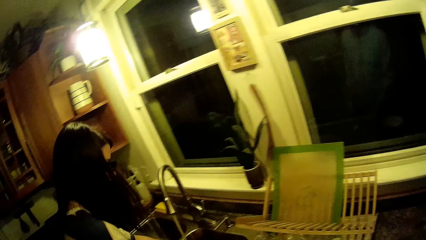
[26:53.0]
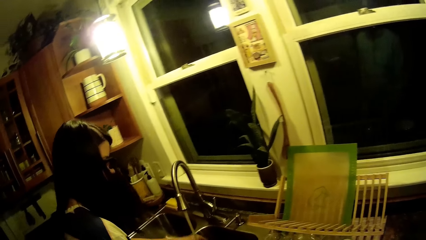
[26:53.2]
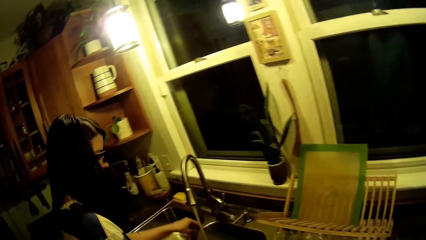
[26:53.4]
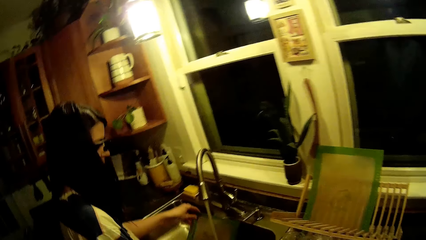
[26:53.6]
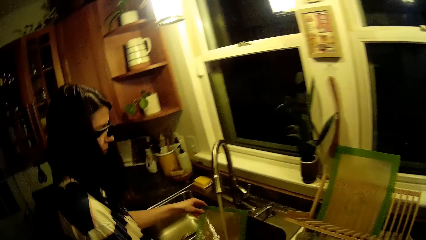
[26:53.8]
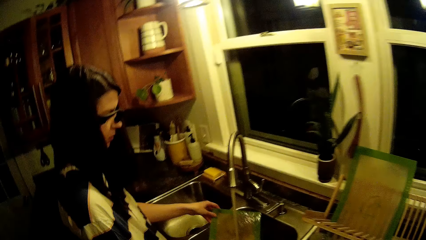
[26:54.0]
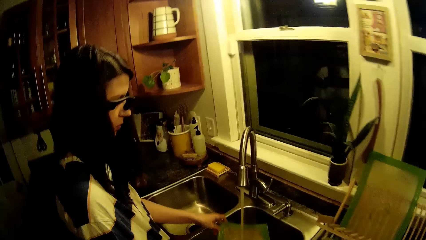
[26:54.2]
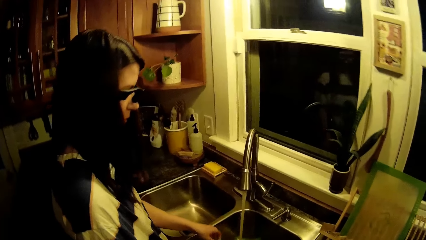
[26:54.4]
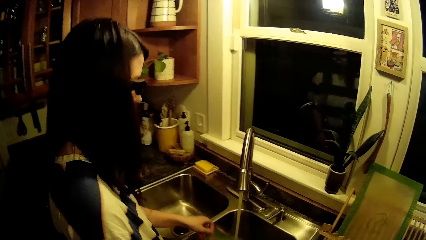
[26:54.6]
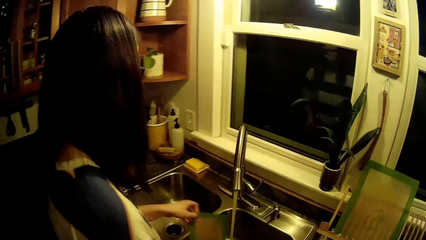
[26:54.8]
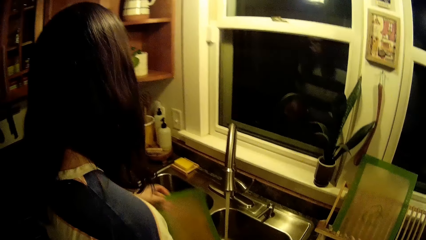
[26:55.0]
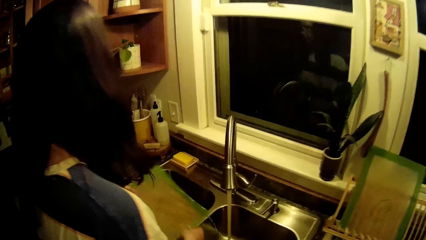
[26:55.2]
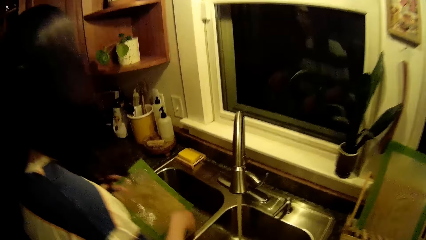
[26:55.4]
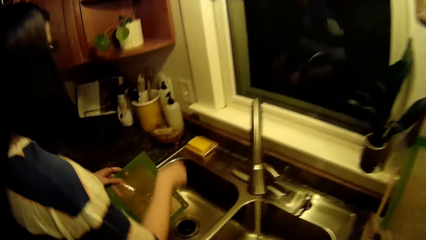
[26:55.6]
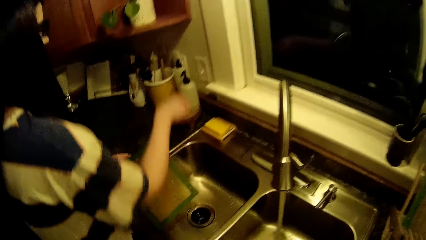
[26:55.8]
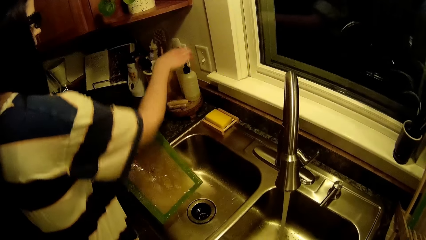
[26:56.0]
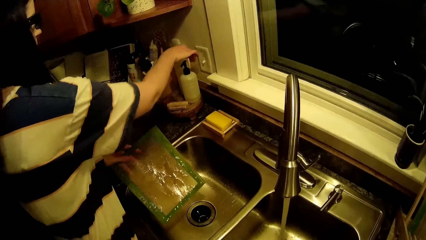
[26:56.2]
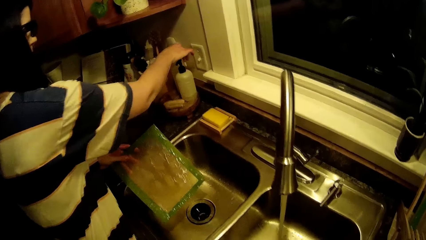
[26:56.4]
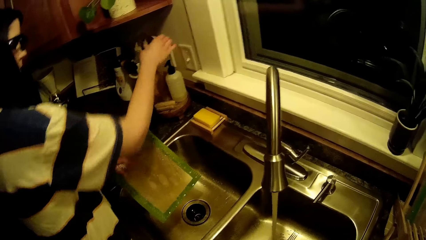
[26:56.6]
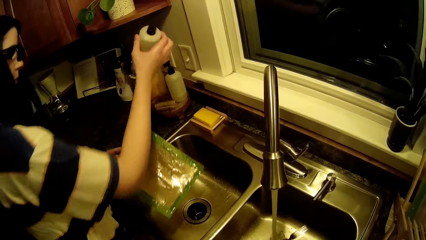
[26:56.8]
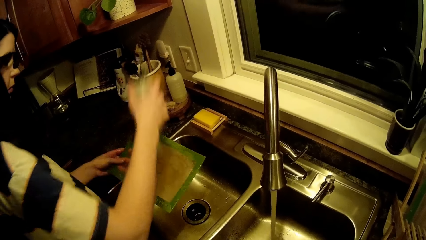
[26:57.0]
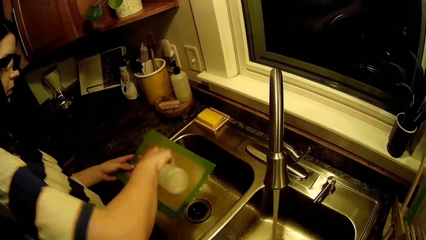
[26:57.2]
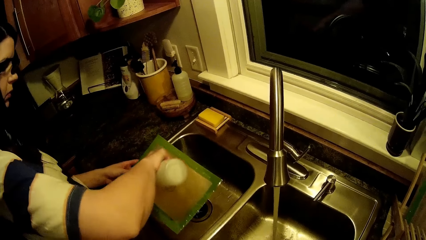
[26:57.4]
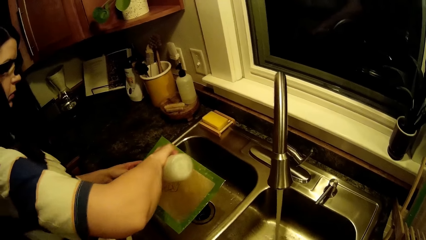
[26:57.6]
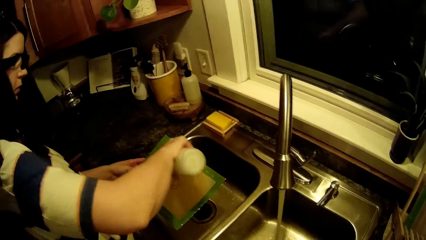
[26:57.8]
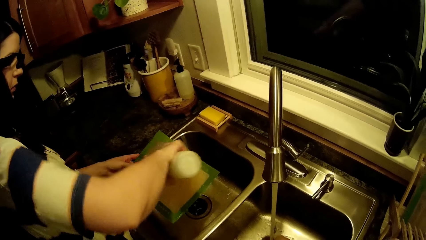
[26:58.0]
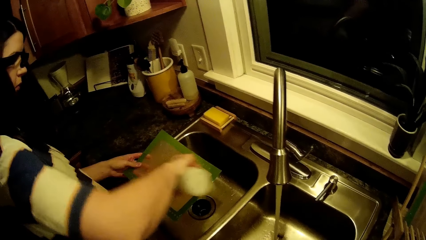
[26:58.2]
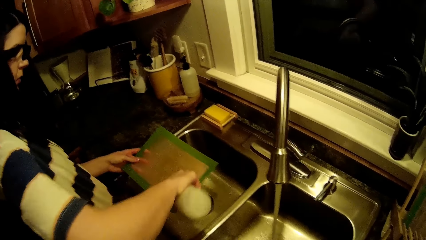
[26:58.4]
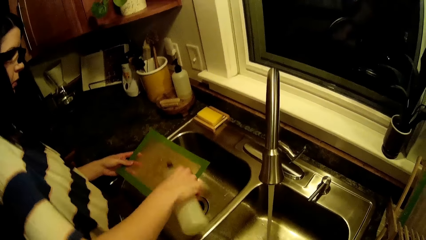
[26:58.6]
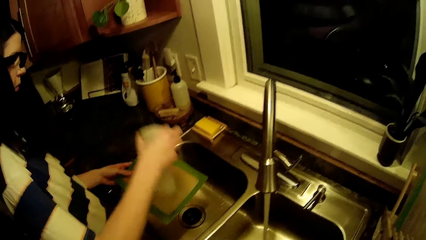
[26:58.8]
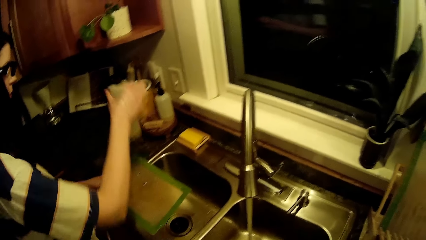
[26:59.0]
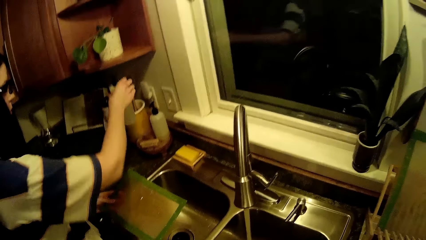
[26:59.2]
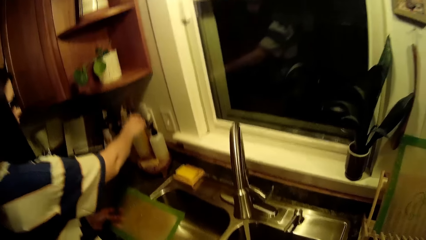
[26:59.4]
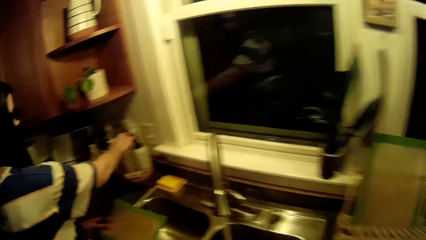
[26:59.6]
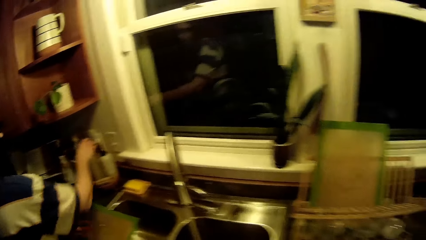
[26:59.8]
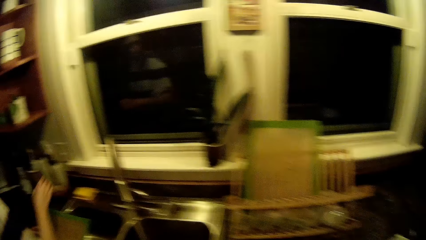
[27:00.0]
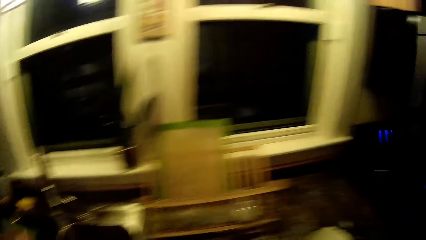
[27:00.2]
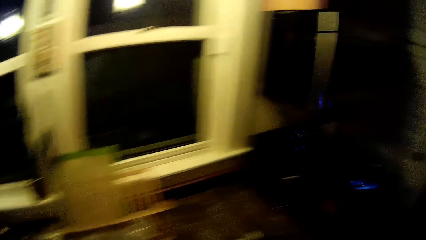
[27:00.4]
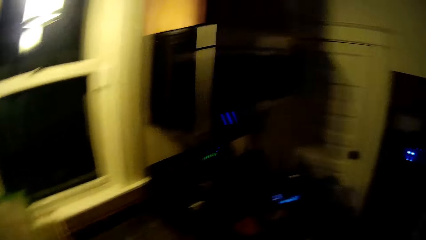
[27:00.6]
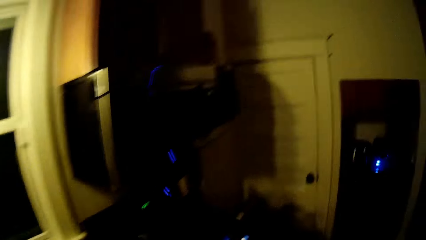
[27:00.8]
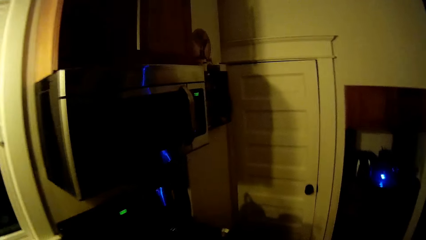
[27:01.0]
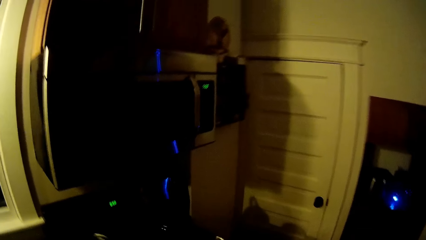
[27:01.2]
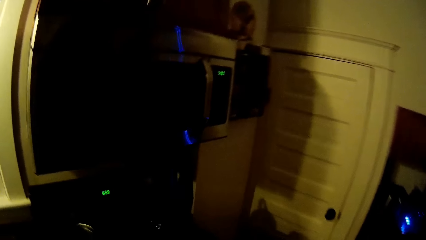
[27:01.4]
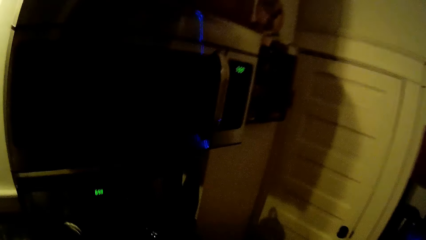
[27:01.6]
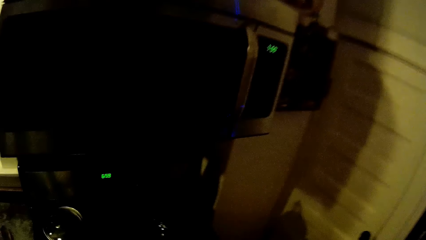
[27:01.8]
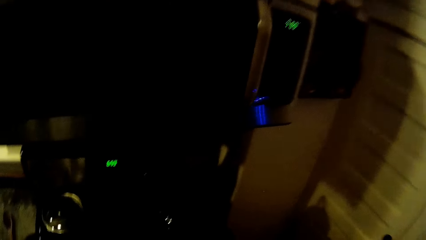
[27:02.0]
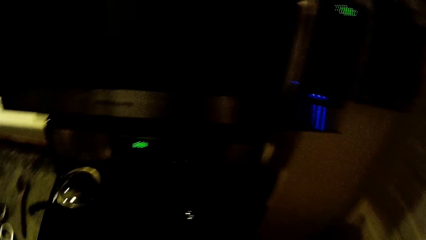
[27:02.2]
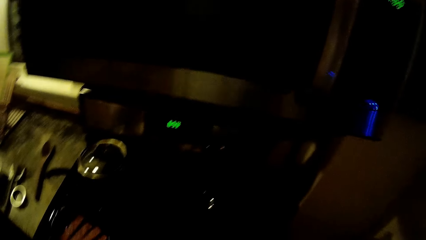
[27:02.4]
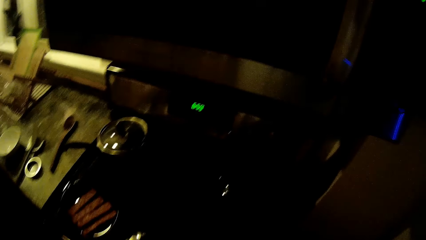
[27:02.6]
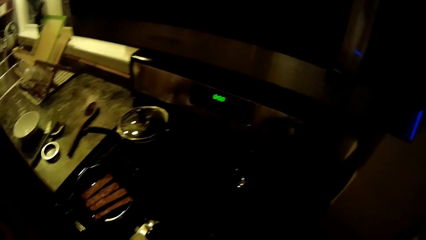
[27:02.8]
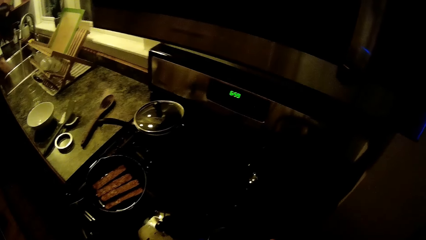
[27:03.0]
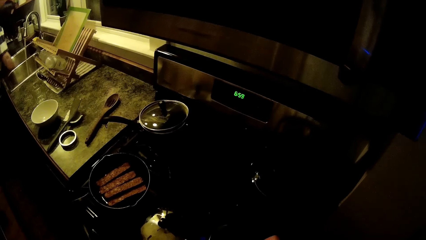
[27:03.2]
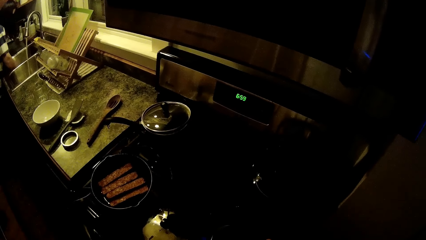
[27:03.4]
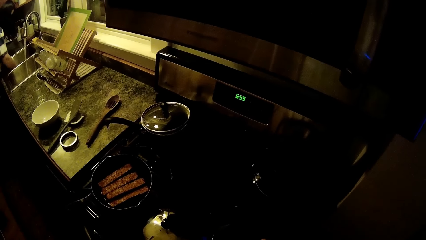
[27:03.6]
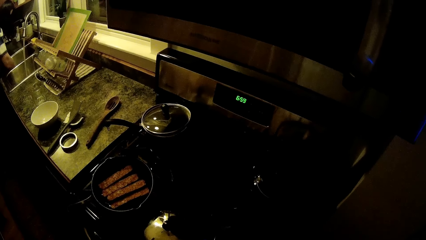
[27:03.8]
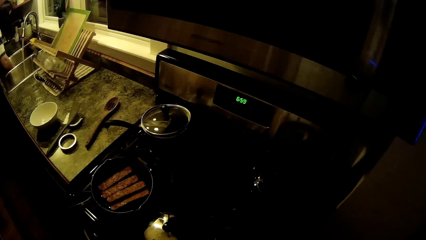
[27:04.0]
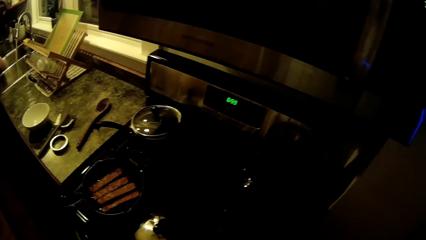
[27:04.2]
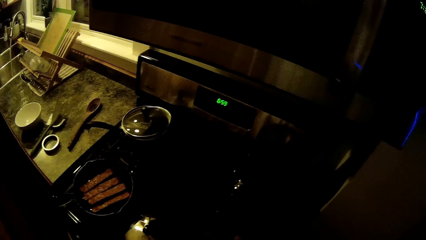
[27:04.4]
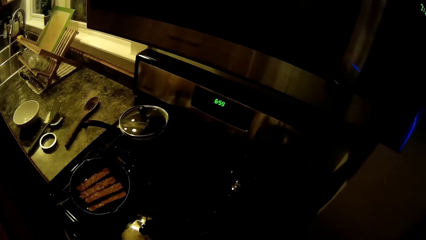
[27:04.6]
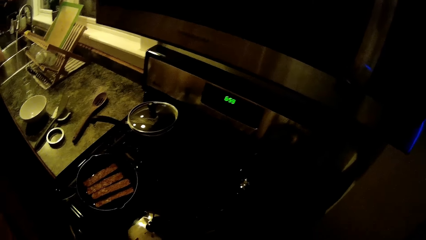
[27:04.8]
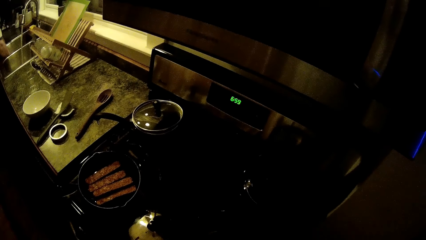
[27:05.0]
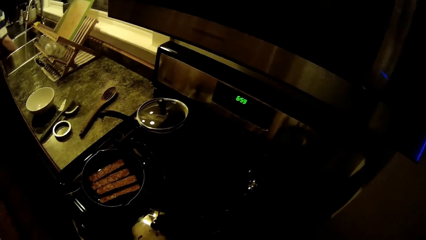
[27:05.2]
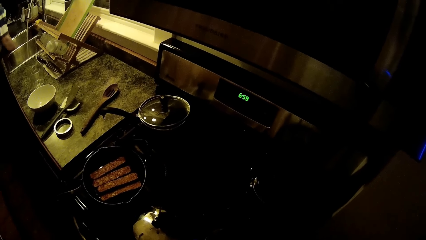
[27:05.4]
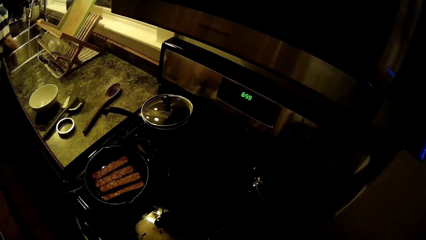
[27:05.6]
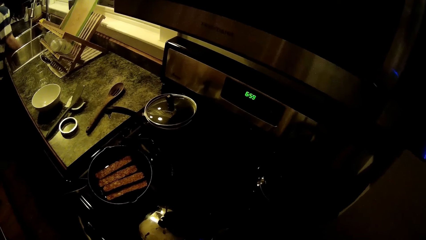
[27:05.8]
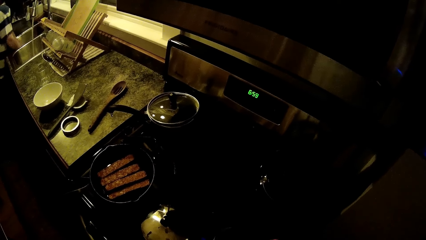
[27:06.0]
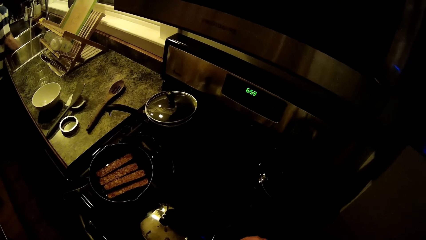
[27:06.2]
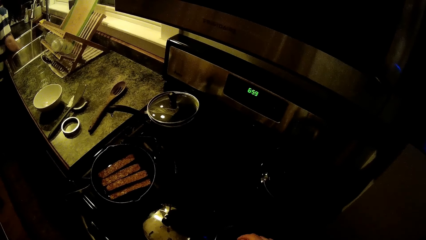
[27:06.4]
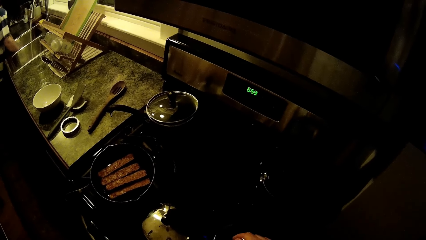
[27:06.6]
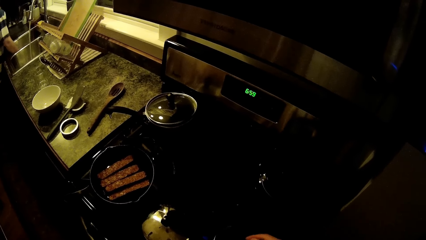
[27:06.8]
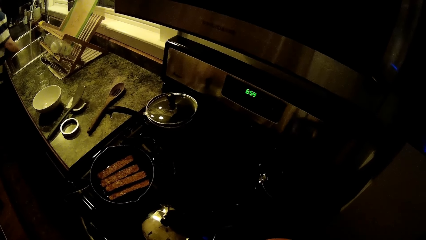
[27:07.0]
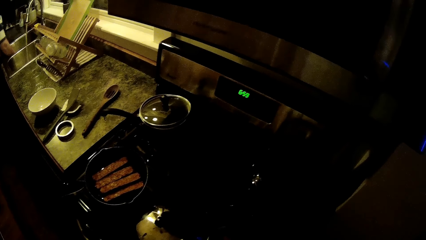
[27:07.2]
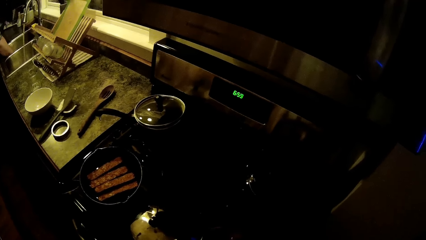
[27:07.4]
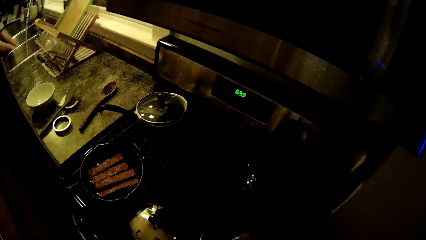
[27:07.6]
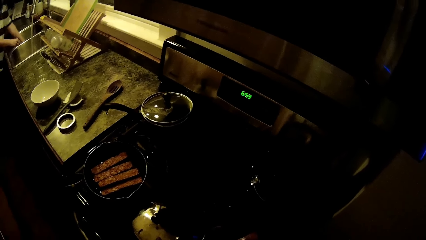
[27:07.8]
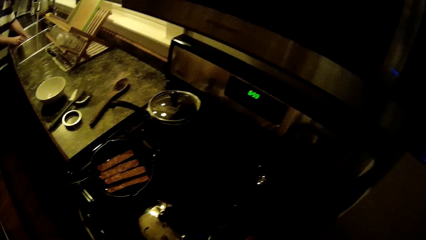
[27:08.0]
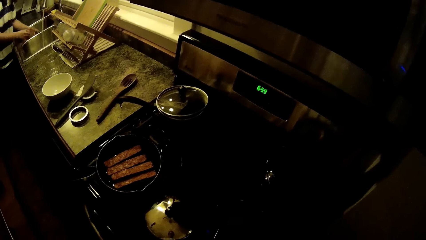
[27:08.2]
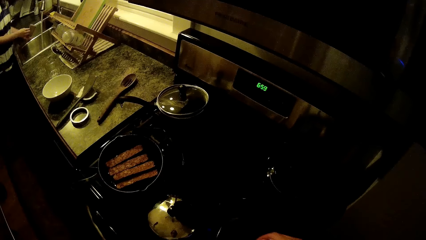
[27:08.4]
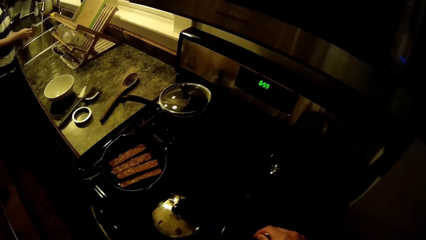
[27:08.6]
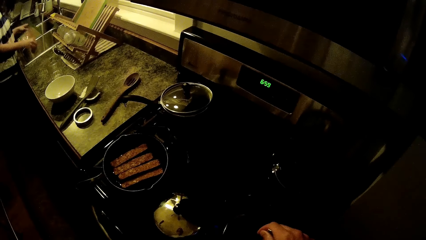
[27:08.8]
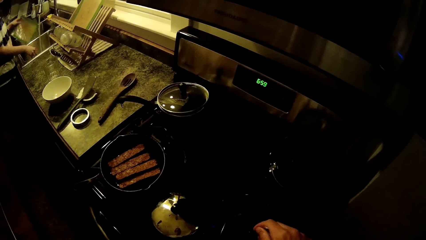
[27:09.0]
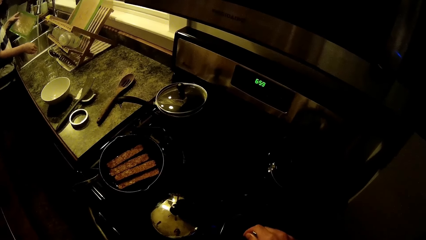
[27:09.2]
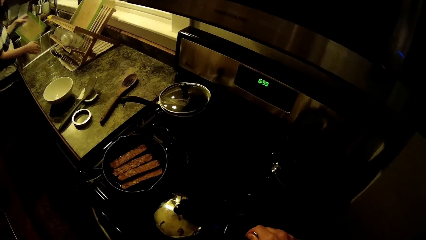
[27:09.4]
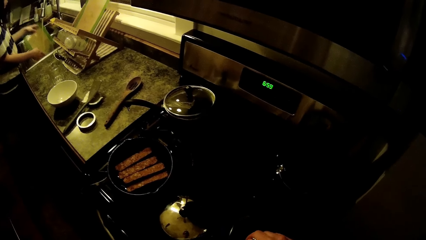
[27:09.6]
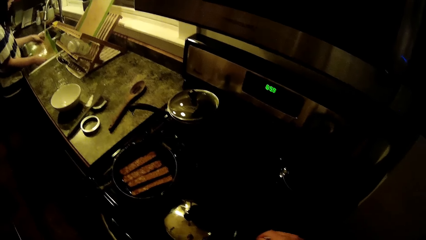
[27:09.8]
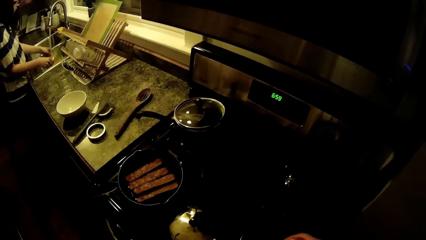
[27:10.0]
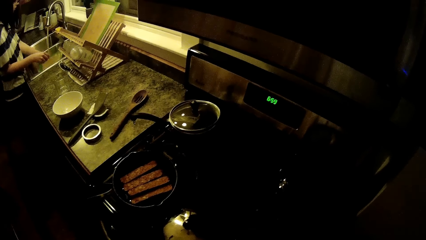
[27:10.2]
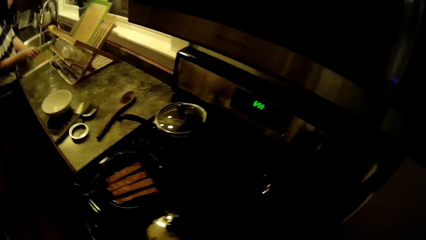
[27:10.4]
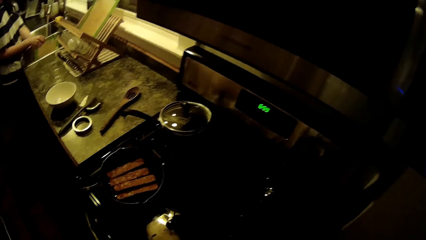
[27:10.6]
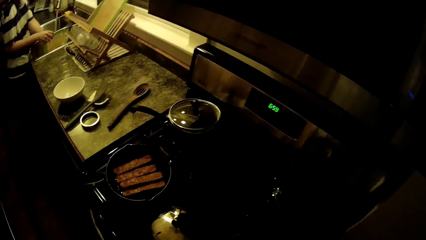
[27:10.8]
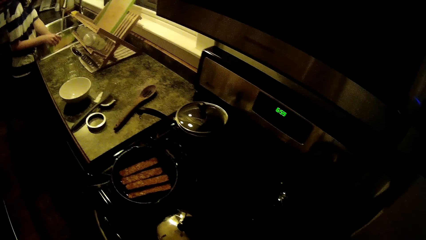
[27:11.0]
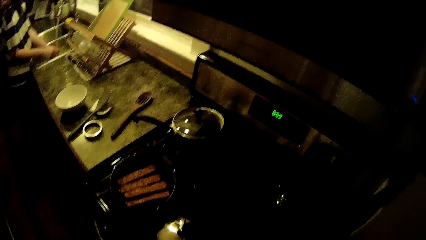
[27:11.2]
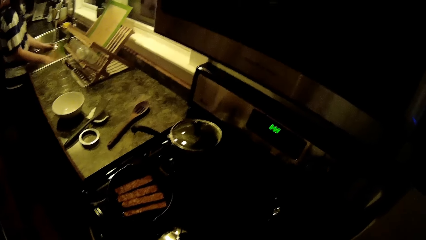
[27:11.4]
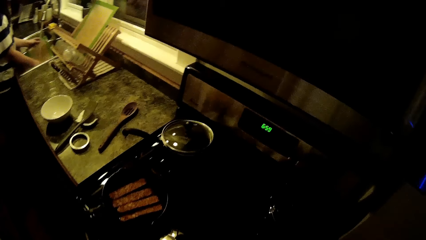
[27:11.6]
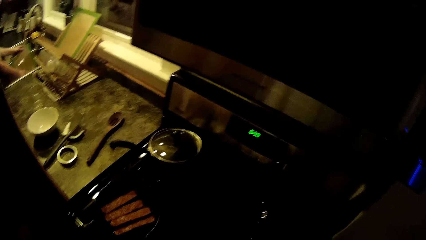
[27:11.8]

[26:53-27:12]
A woman picks up a soap can with her right hand. She pours the content of the soap can on the table mat in her left hand, with her right hand. She drops the soap can on the kitchen counter with her right hand. The camera wearer moves his hand.
